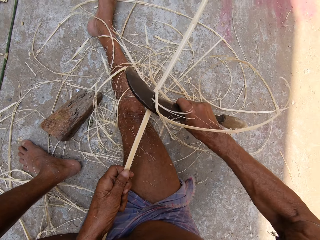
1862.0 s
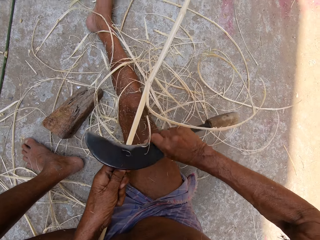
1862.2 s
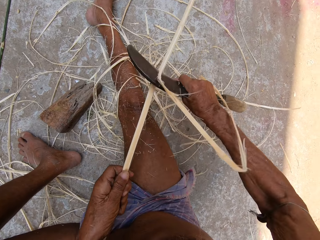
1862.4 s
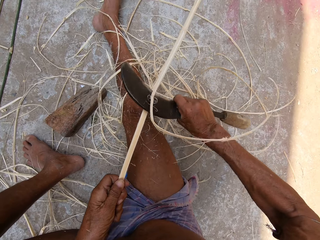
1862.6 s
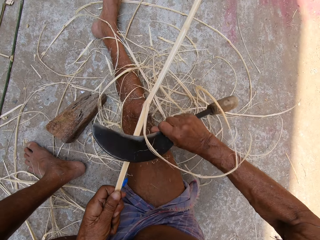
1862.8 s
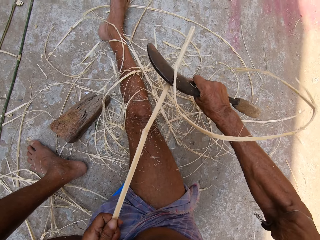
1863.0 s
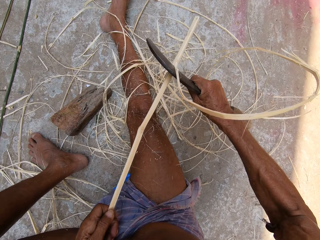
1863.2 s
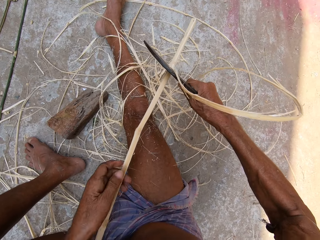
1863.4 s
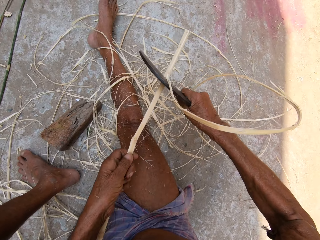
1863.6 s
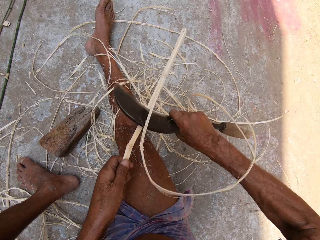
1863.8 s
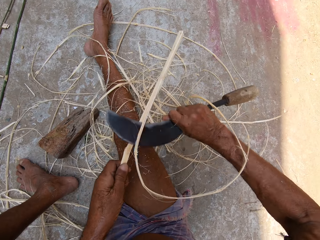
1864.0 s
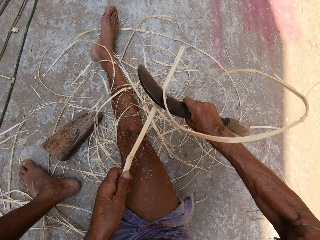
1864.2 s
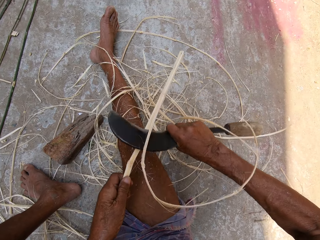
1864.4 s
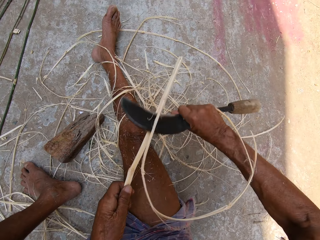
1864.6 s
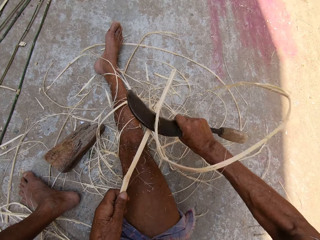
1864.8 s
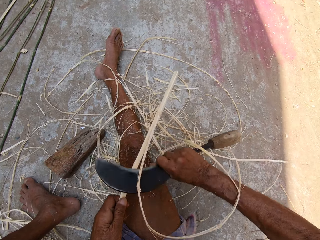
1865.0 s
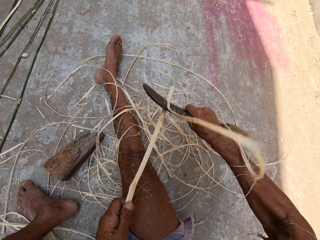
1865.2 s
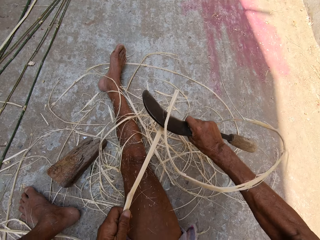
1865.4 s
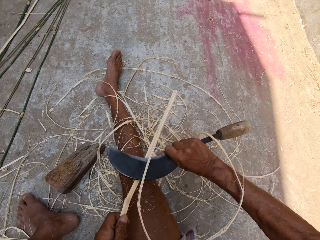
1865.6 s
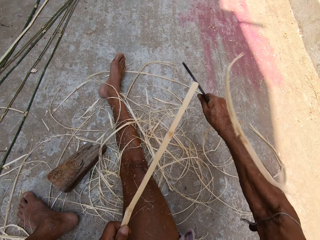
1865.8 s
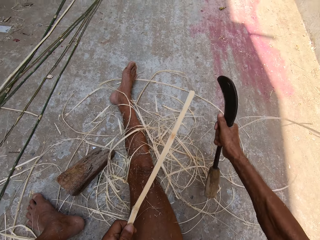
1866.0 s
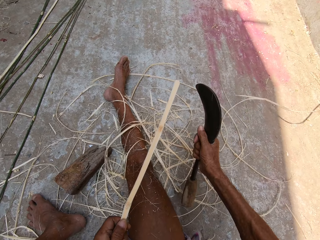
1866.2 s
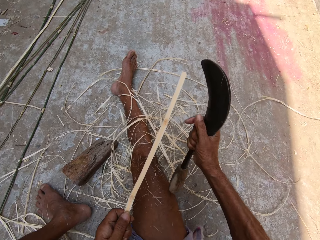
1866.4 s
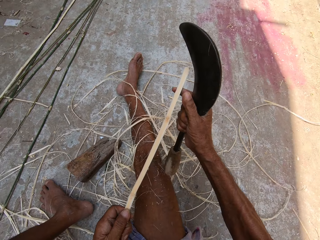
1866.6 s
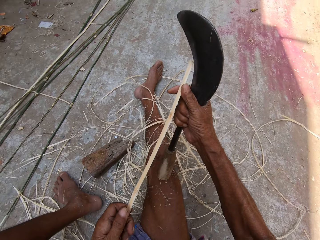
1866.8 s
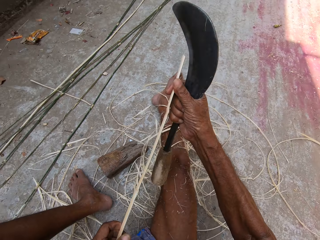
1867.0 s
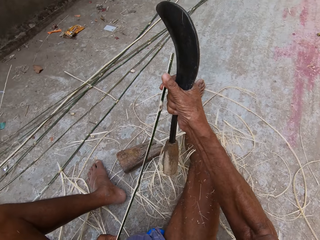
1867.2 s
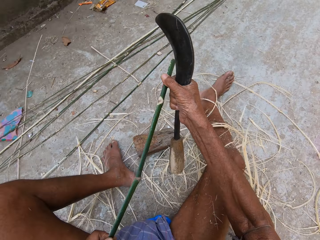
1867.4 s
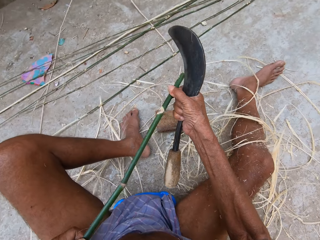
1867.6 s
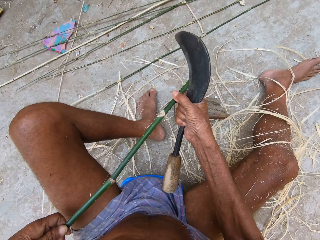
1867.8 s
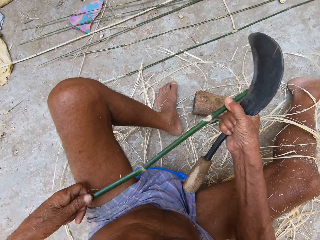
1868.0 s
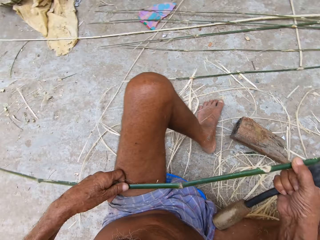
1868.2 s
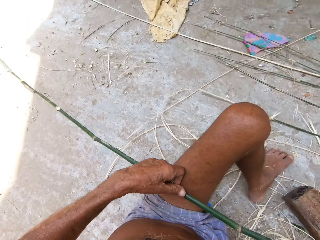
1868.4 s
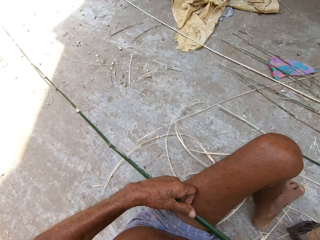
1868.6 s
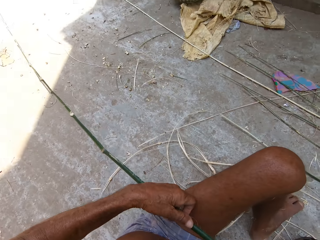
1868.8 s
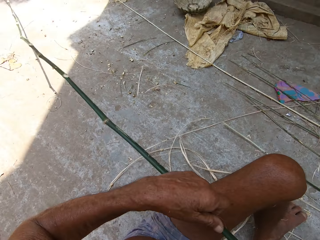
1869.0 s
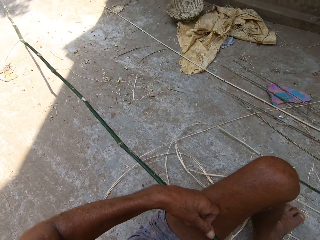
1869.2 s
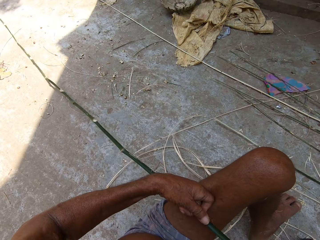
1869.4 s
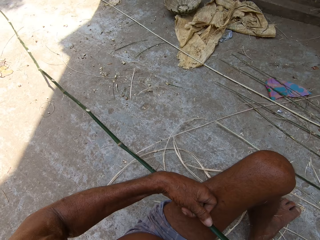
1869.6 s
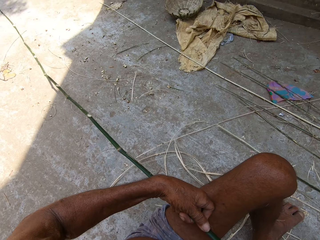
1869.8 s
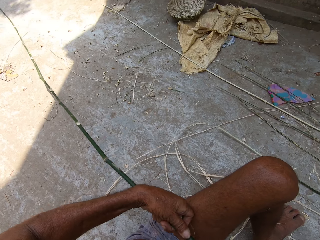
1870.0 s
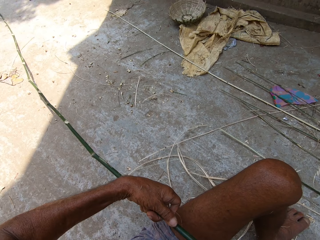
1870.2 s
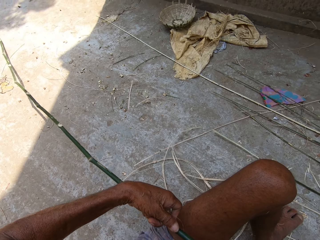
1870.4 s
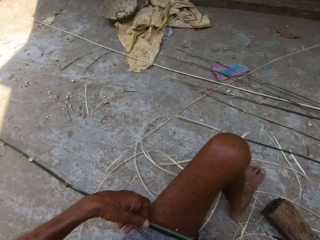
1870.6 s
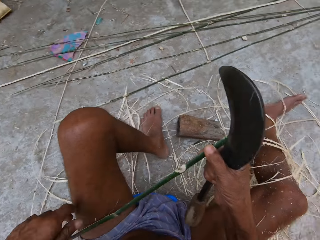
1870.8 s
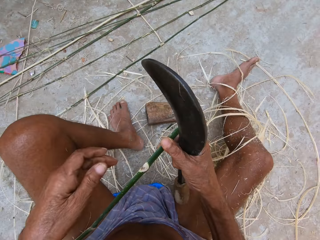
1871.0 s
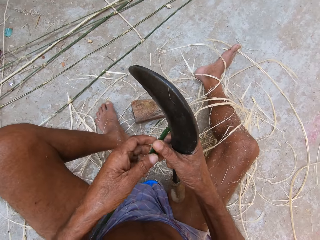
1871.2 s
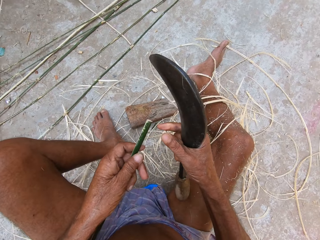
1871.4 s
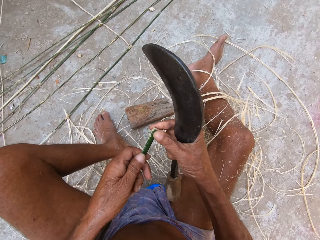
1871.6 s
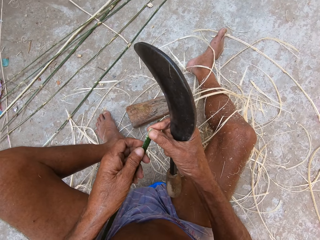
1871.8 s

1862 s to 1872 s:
The camera wearer peels the fiber using a sickle. They turn the fiber. They hold the bamboo stick with both hands.

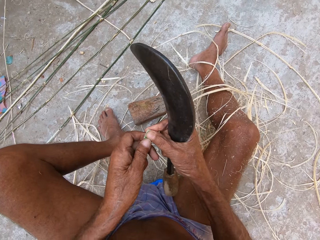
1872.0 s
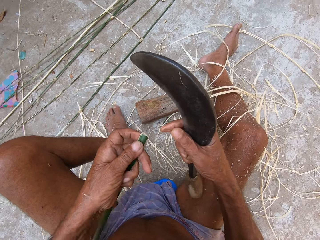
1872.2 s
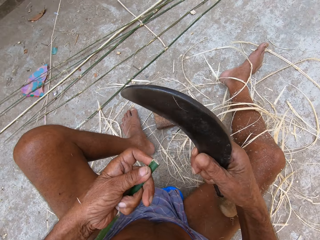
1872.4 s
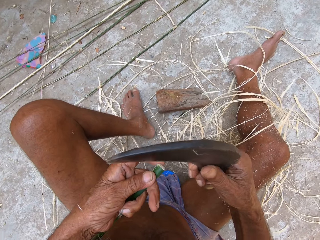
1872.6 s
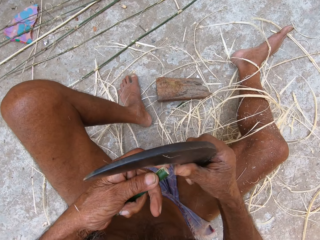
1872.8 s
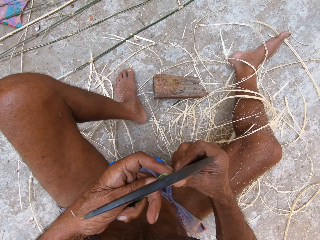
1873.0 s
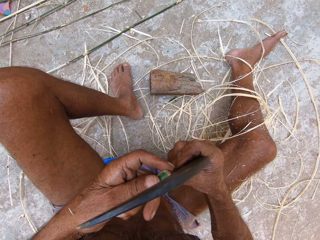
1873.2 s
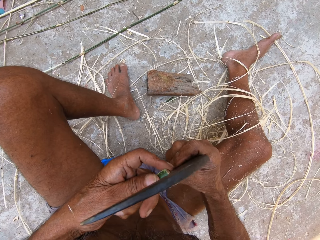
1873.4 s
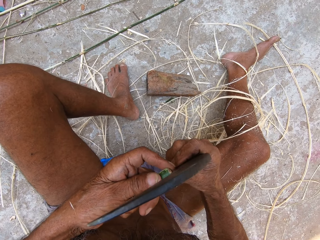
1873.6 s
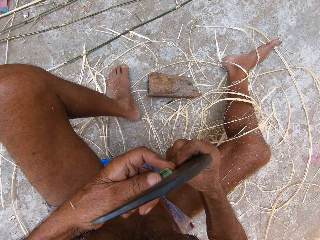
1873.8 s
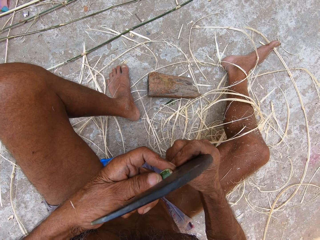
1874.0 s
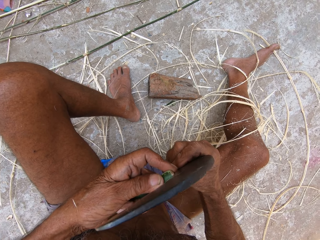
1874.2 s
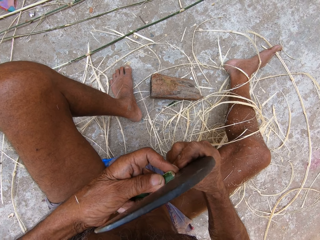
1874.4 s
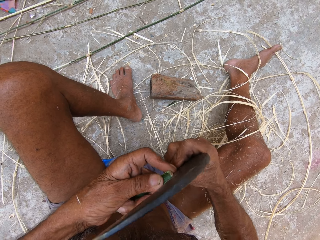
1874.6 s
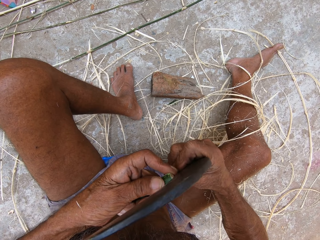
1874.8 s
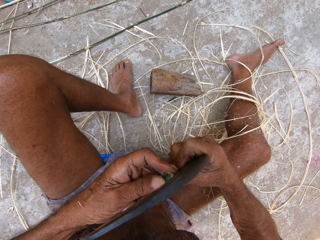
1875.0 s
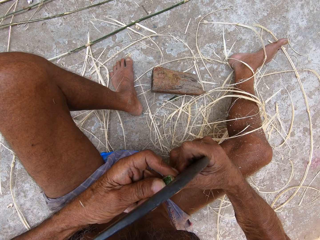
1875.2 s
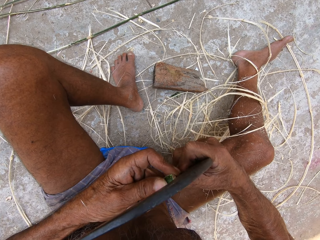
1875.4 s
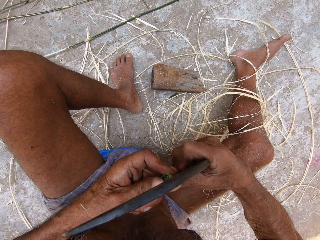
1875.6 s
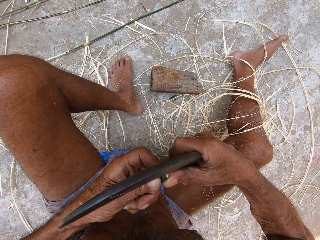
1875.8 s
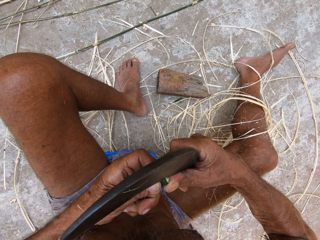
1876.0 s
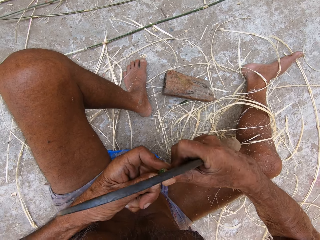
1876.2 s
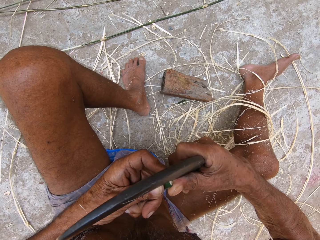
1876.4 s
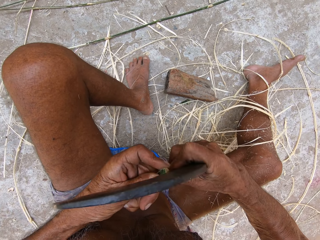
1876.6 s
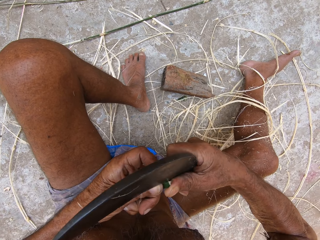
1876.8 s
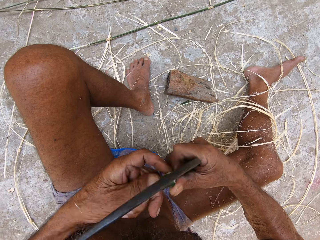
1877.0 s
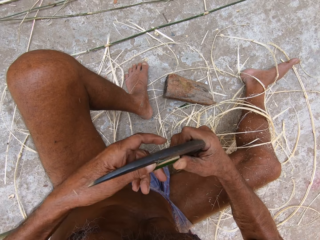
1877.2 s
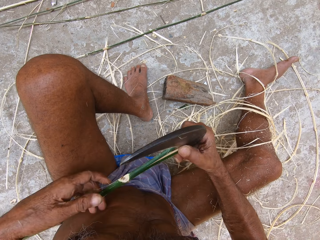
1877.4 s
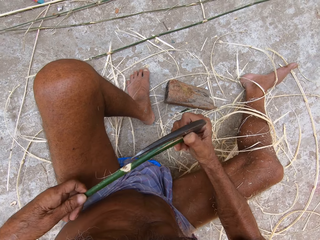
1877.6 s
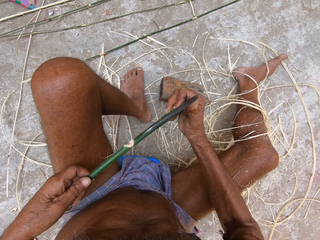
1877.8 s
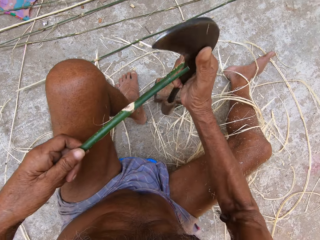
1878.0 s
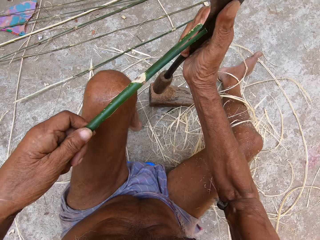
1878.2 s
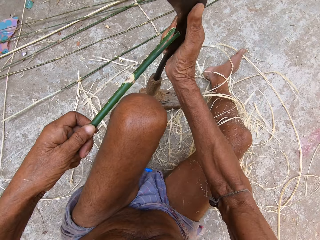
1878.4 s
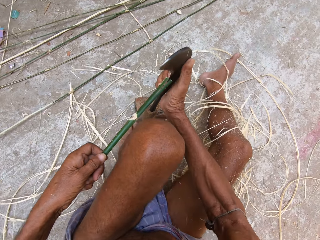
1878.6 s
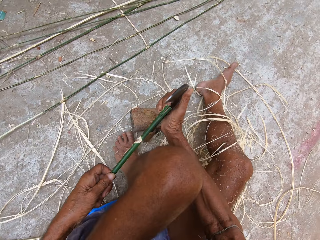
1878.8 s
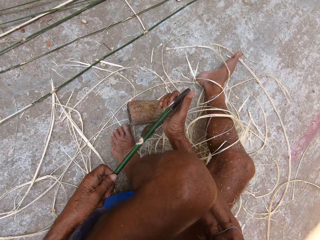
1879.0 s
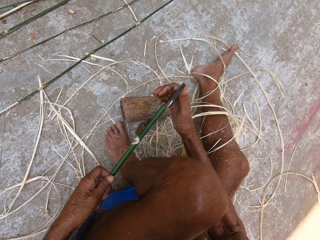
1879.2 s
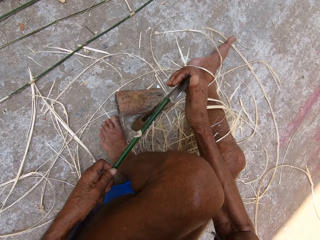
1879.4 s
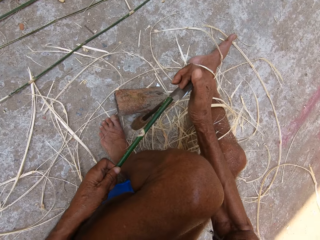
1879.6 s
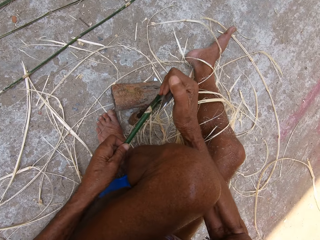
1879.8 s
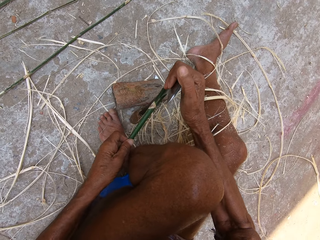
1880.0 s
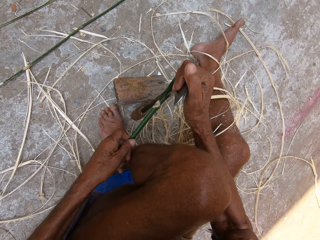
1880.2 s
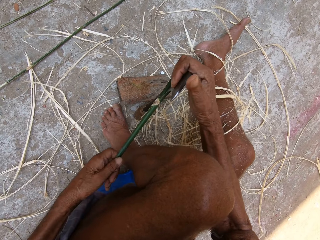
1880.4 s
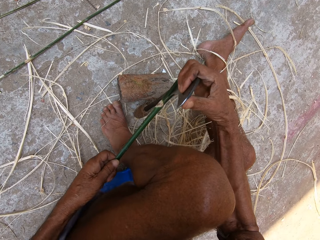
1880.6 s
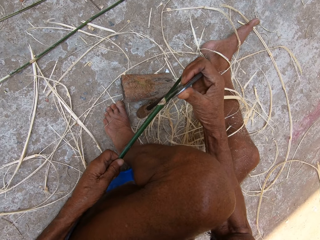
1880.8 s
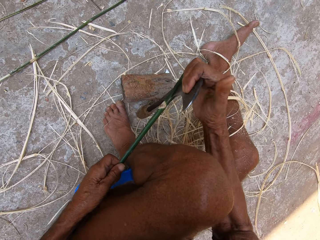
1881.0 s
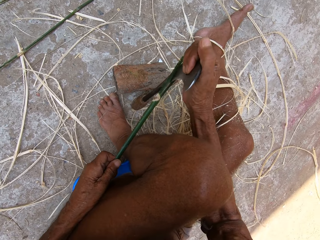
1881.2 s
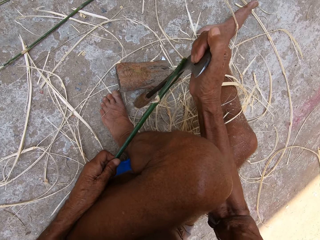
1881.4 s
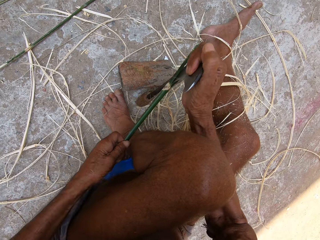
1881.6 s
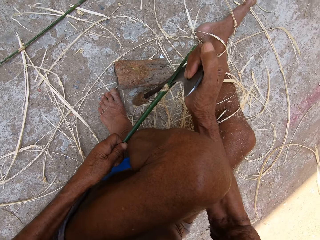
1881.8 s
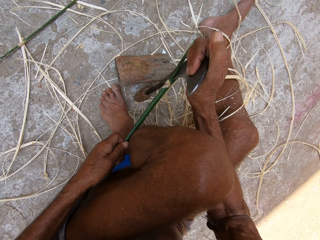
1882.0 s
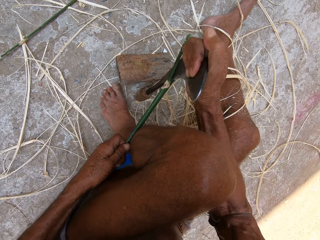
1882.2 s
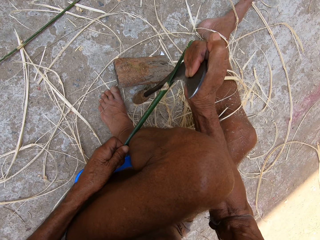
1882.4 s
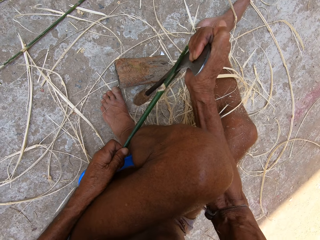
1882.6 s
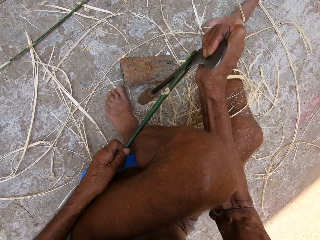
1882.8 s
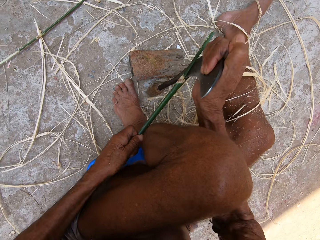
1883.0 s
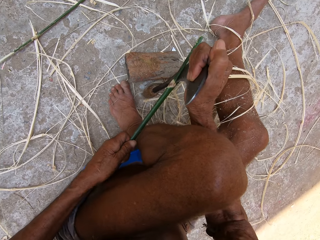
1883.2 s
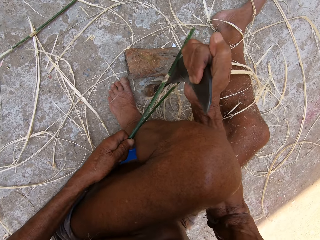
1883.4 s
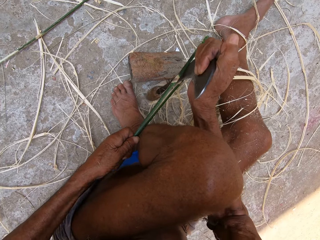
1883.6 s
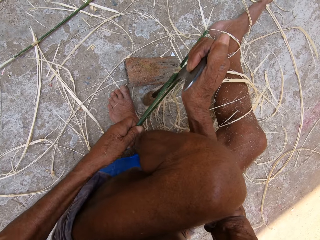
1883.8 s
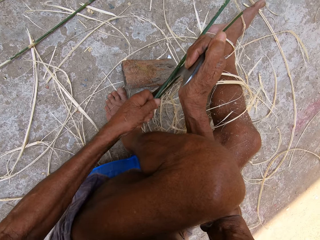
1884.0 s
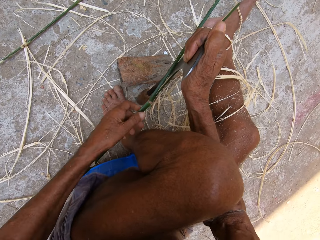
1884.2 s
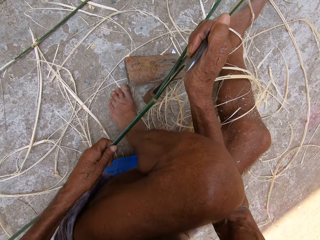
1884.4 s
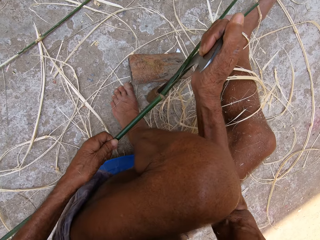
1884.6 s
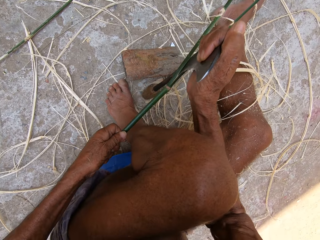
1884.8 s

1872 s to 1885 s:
The camera wearer splits the bamboo stick or fiber with the sickle in his right hand. He pushes the fiber with a left hand. He separates the fiber using the sickle.
